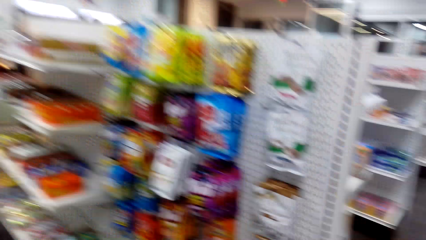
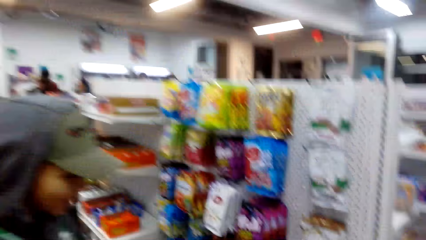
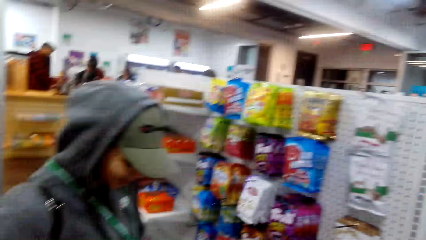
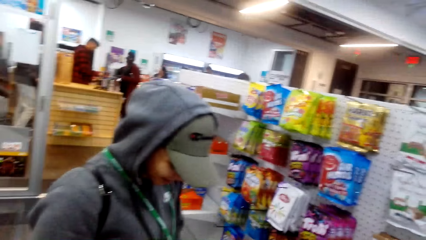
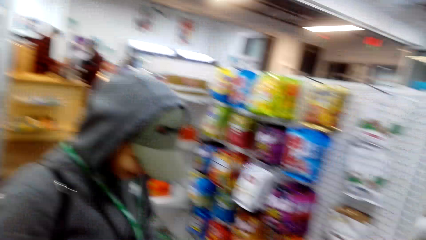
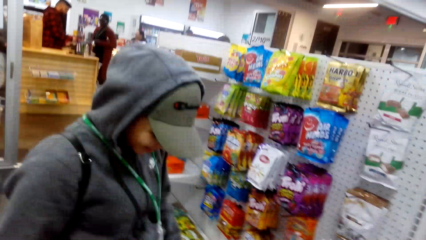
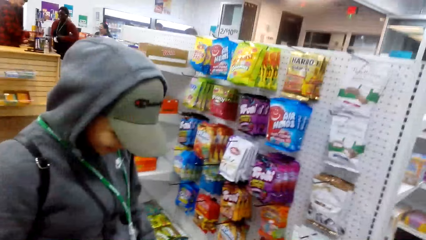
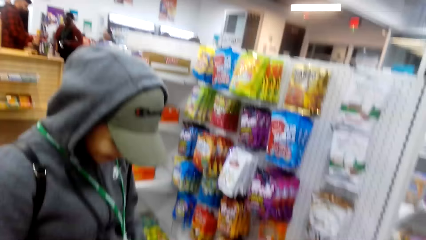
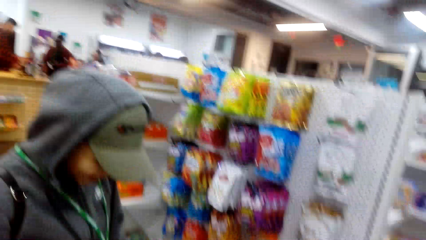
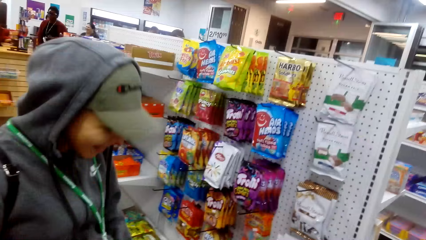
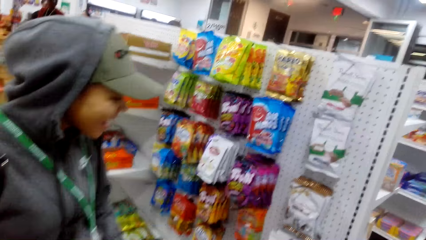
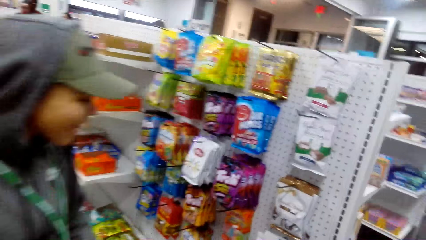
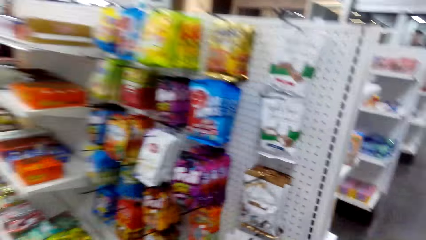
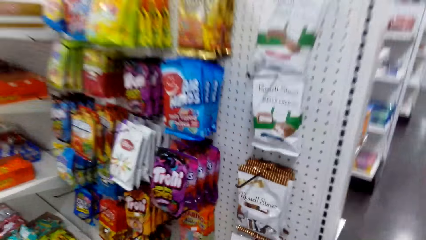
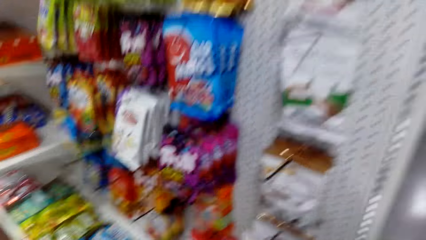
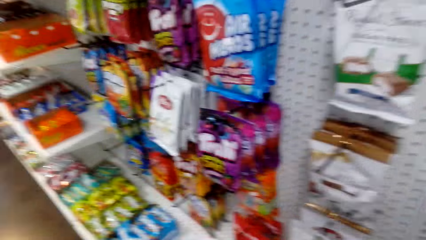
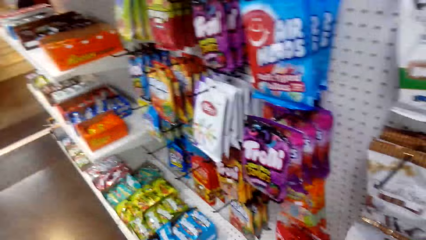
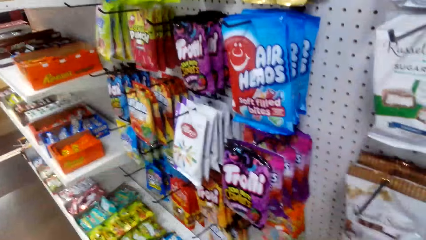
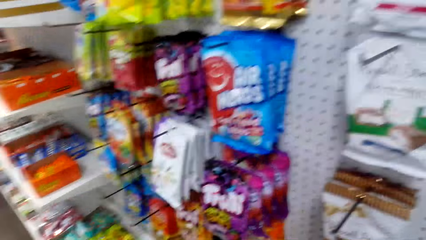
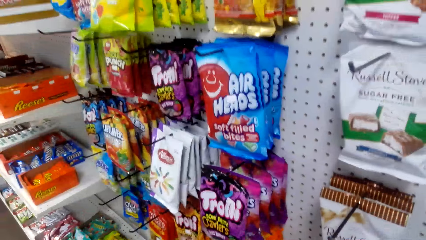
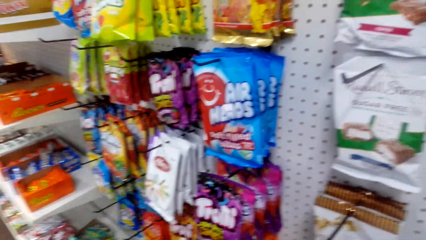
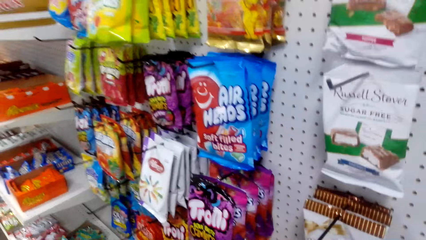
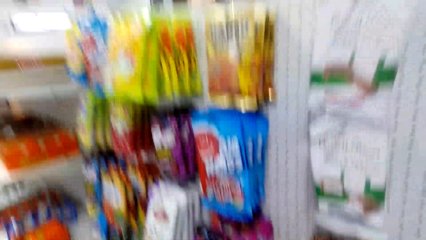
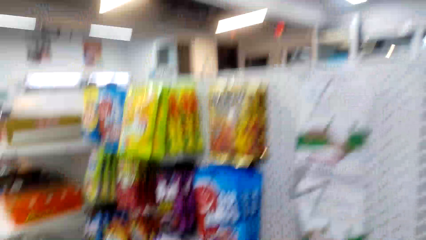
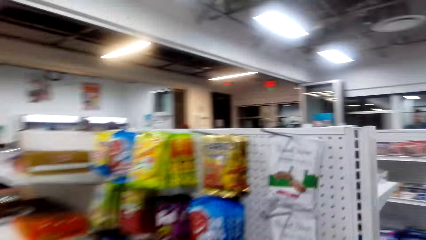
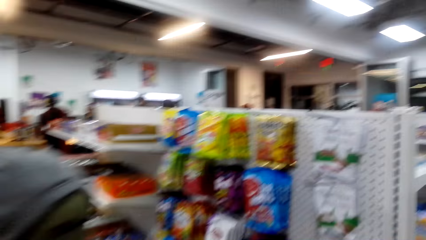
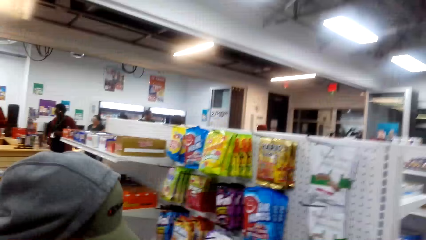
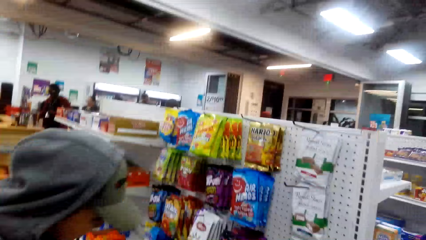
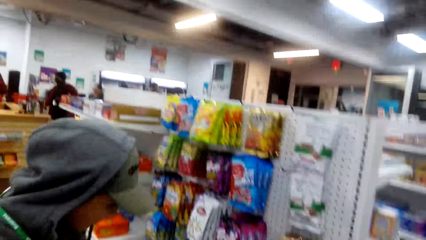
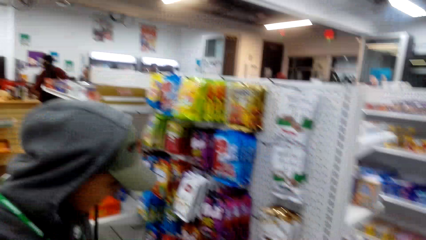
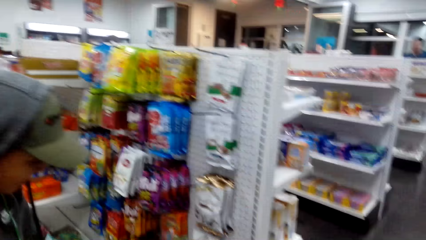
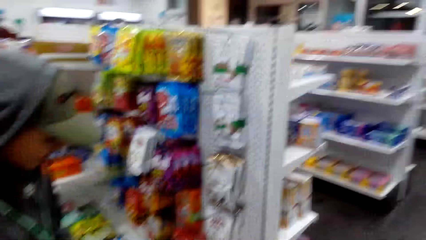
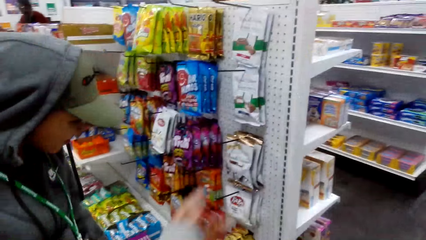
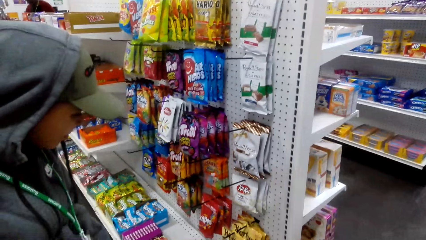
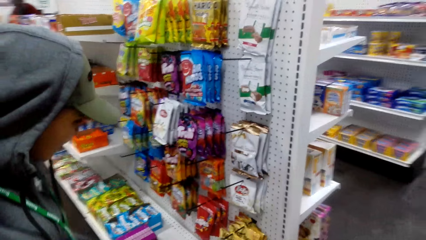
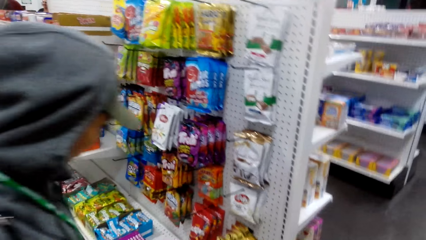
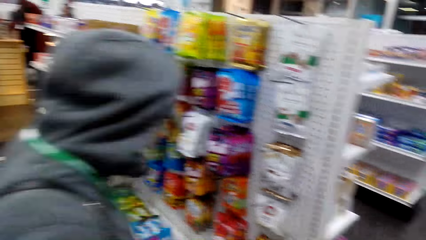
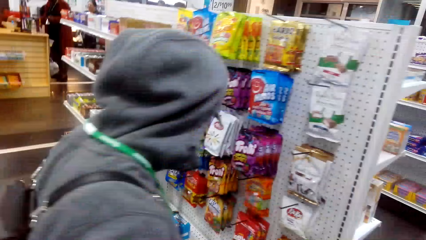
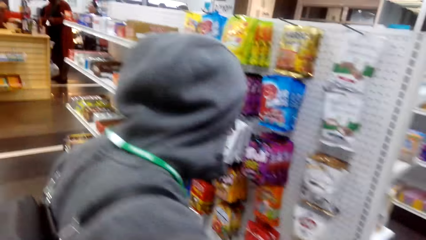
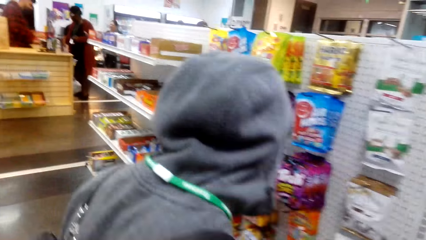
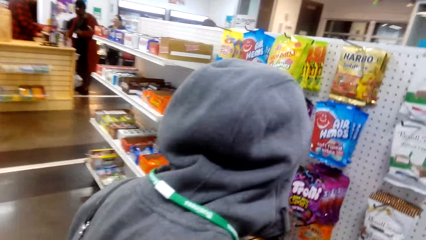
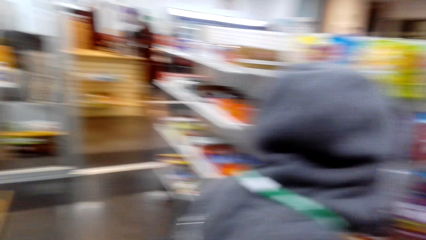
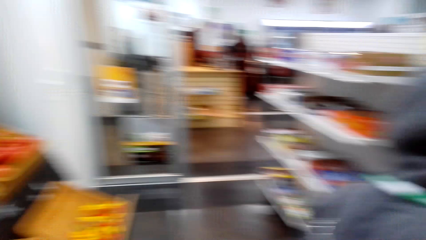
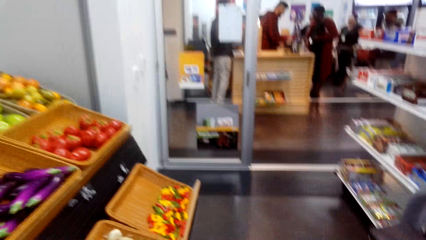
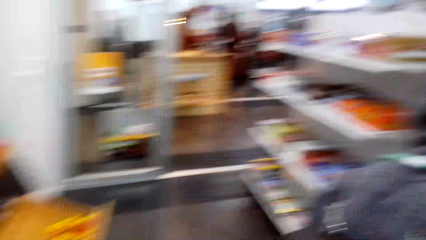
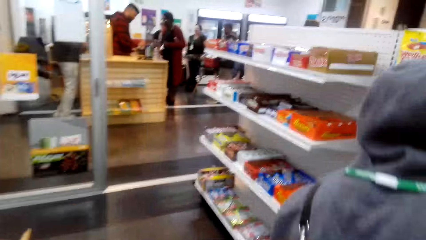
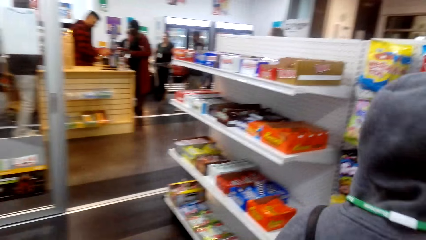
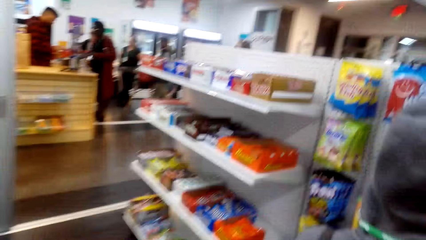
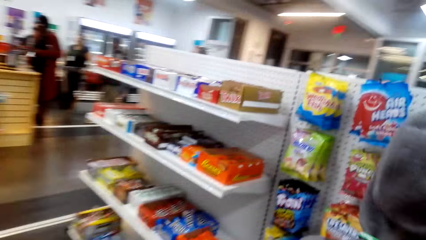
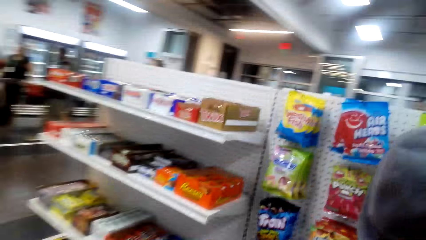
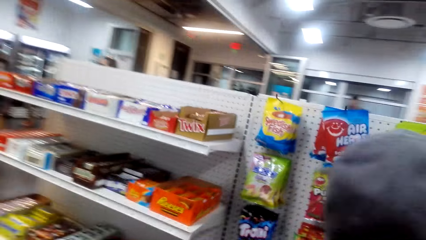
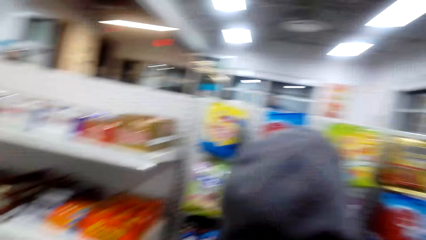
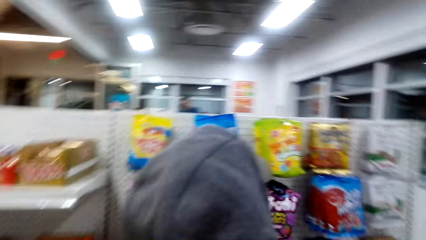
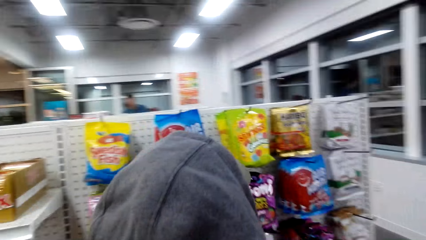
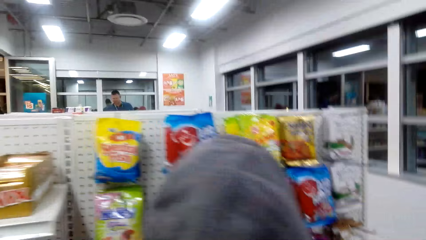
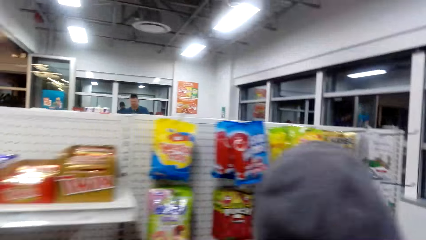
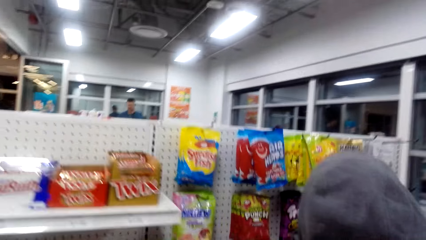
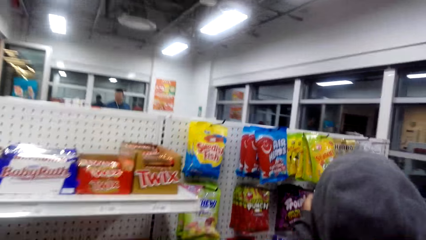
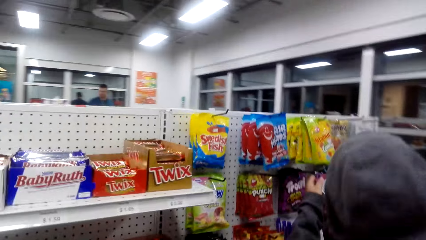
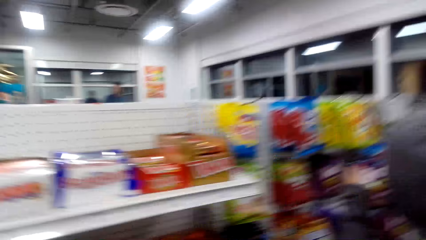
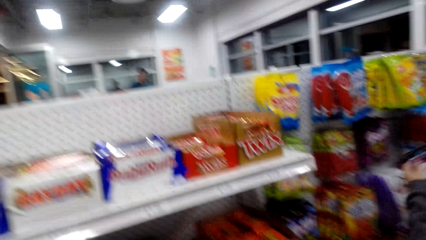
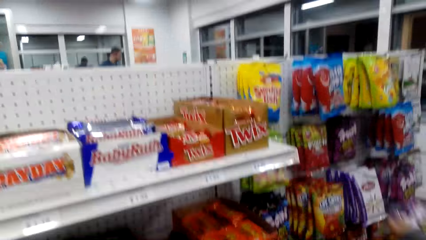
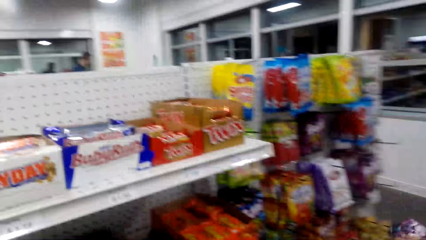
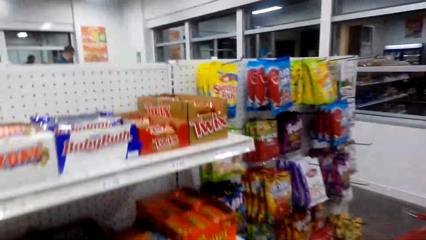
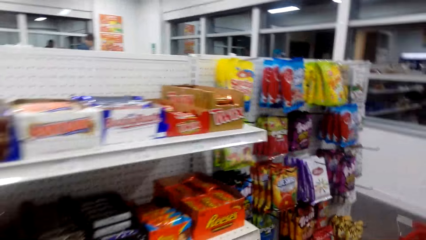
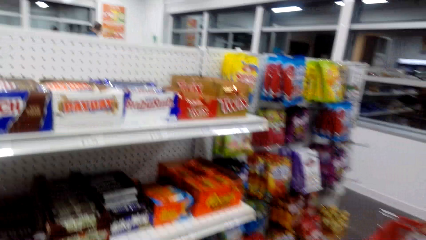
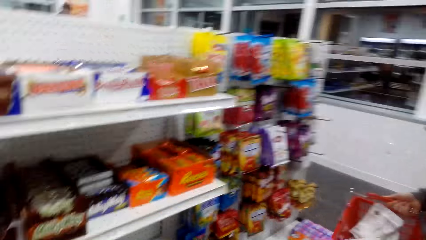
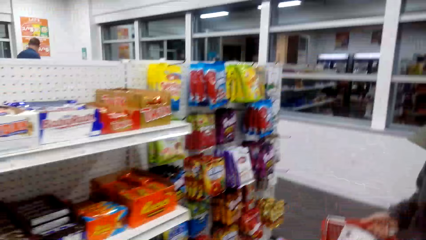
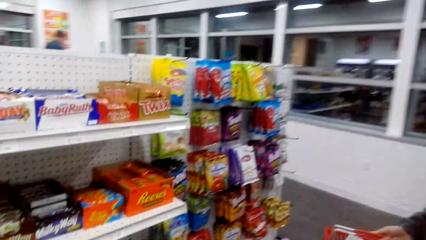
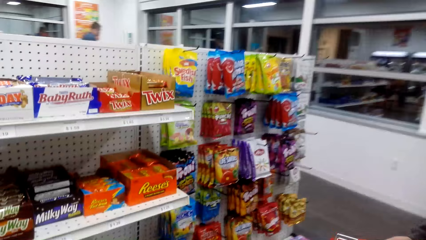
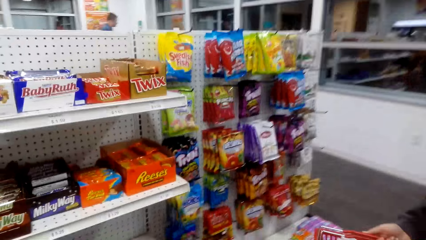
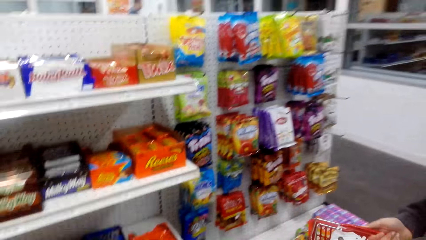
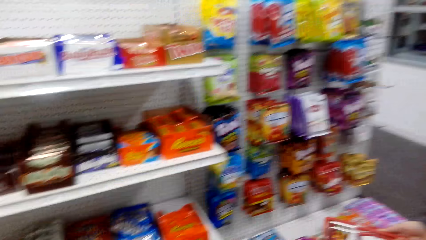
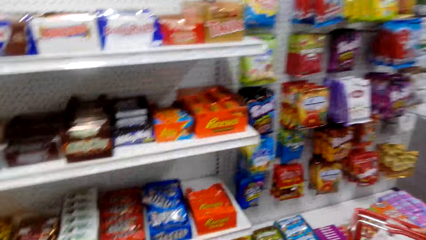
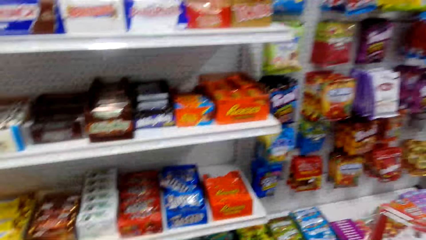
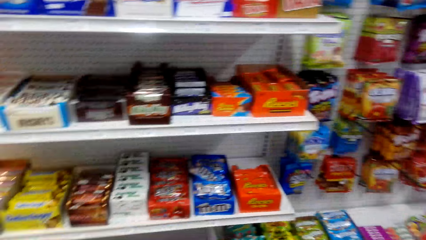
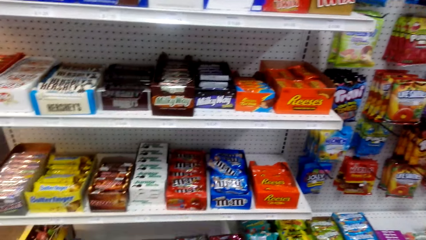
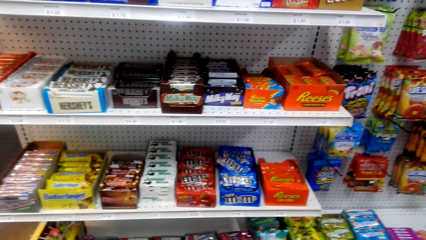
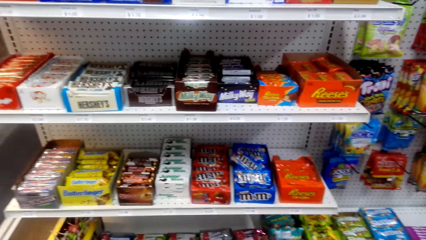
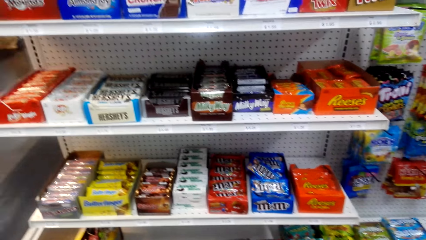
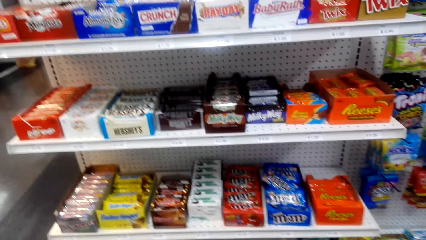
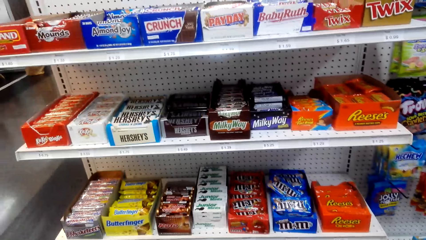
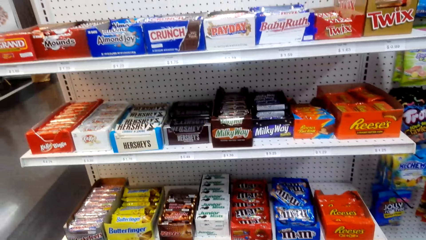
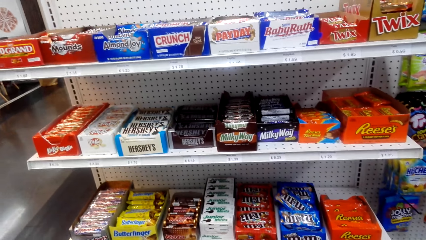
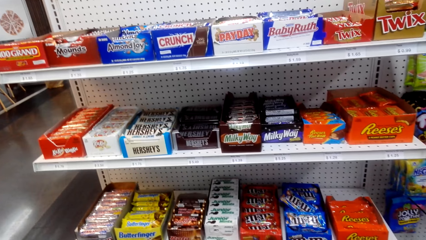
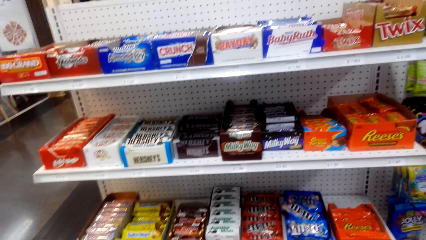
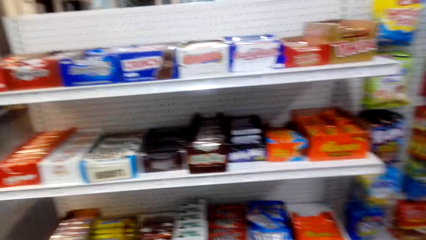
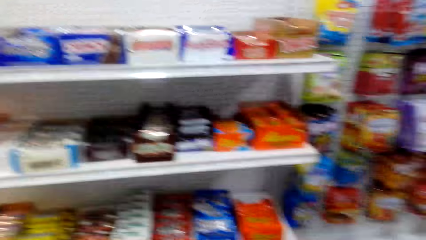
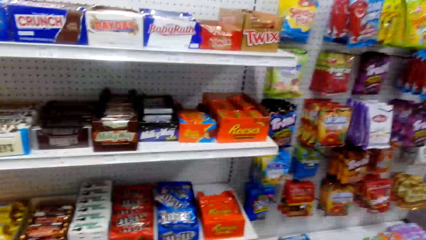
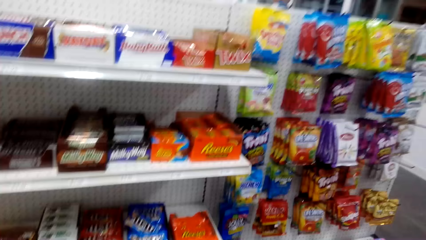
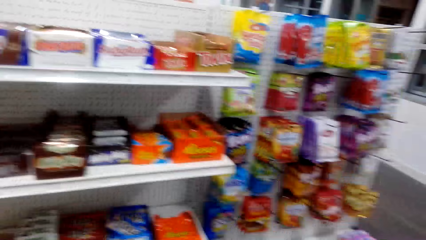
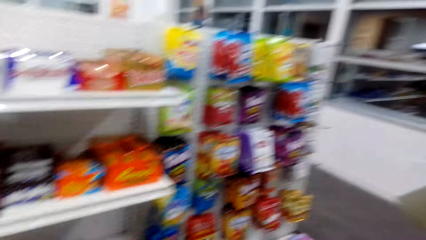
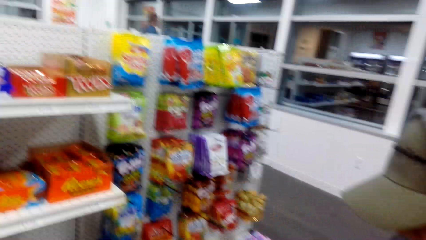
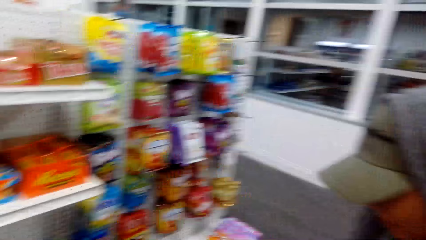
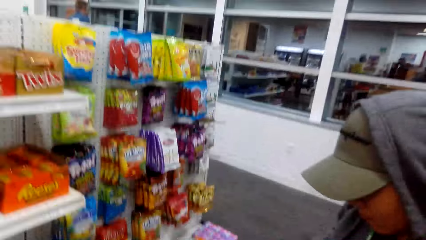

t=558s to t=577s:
The camera wearer converses with a person. They walk around the food display. They converse with the person. They look at the items in the shelves.
